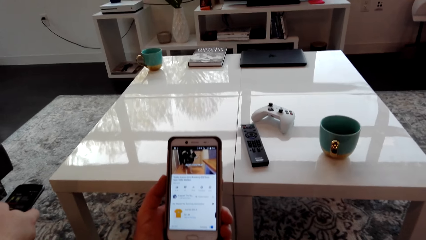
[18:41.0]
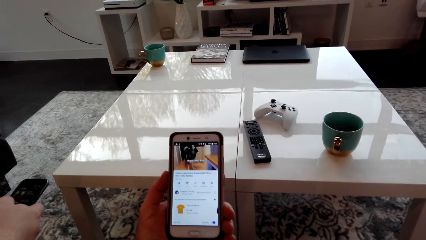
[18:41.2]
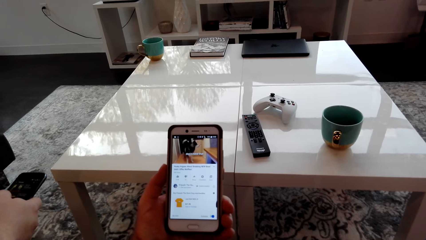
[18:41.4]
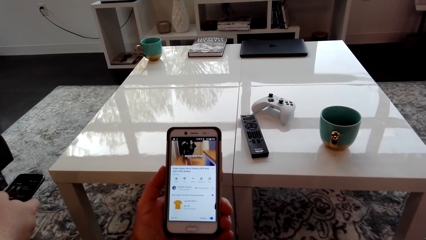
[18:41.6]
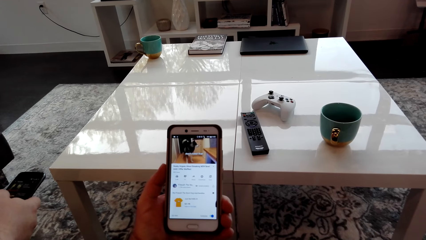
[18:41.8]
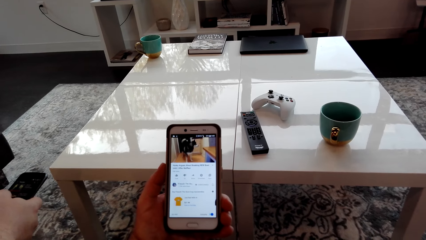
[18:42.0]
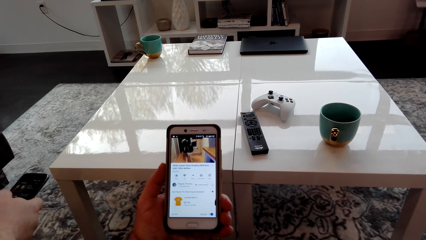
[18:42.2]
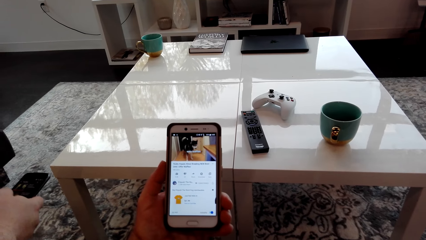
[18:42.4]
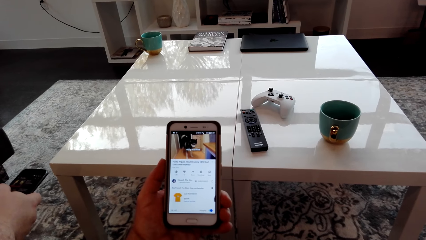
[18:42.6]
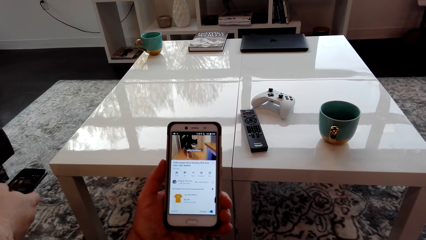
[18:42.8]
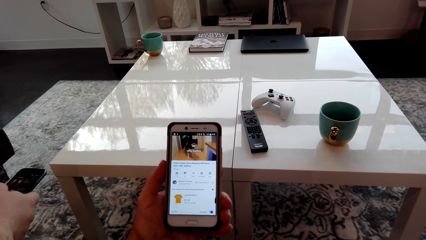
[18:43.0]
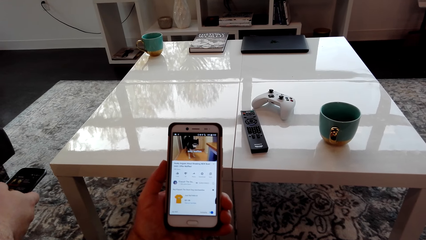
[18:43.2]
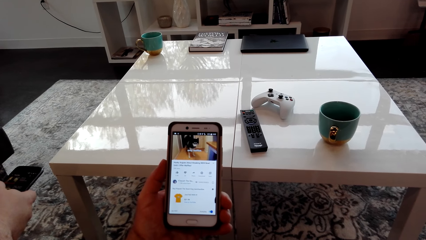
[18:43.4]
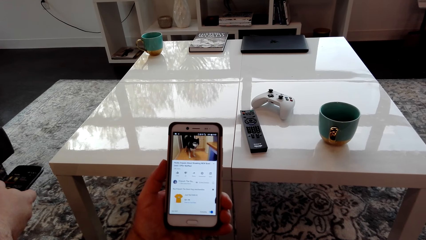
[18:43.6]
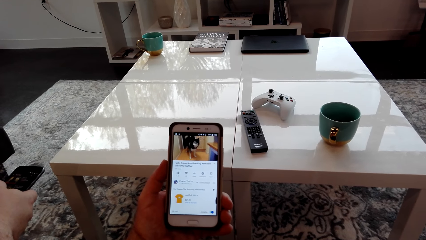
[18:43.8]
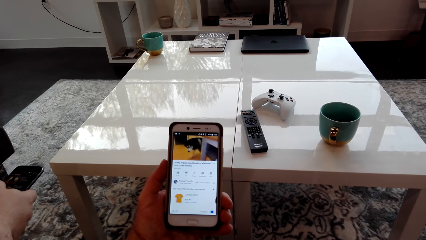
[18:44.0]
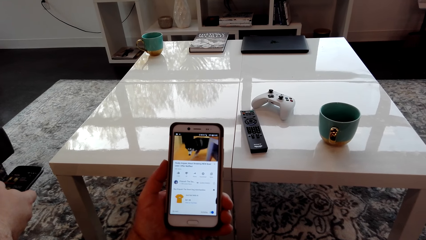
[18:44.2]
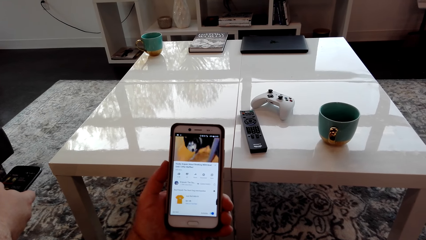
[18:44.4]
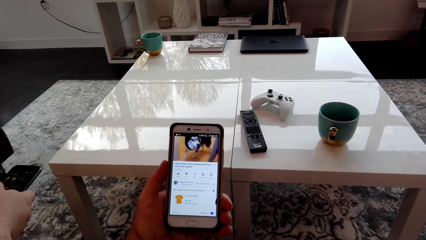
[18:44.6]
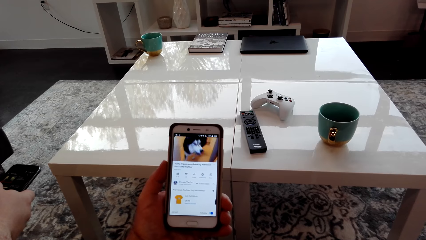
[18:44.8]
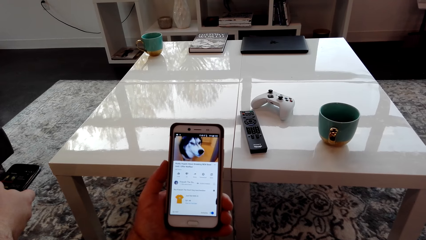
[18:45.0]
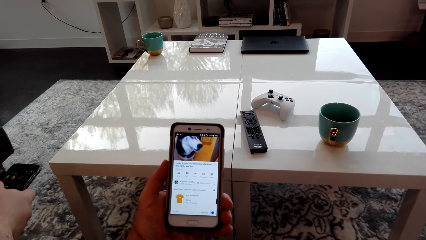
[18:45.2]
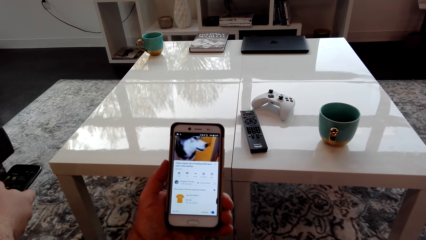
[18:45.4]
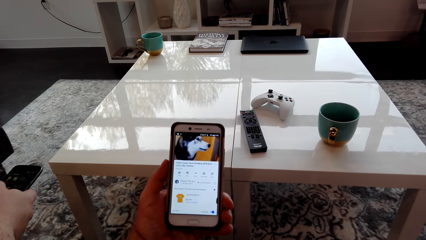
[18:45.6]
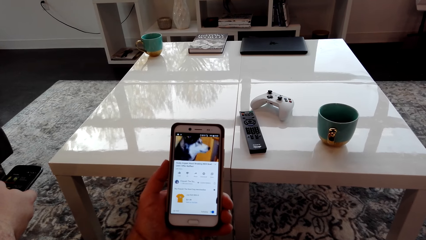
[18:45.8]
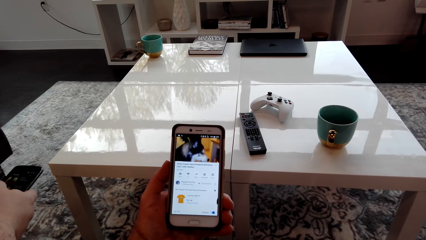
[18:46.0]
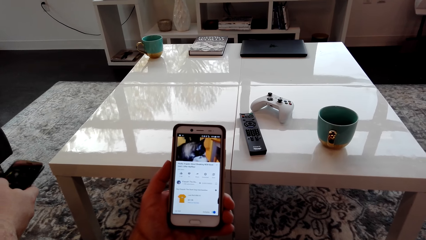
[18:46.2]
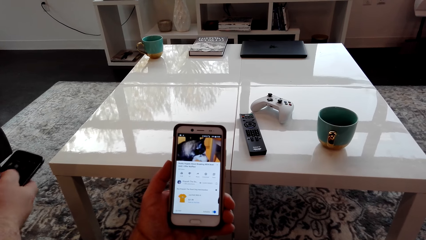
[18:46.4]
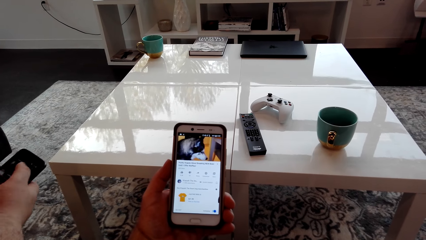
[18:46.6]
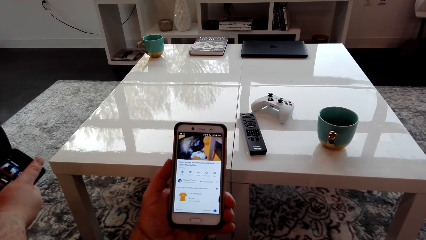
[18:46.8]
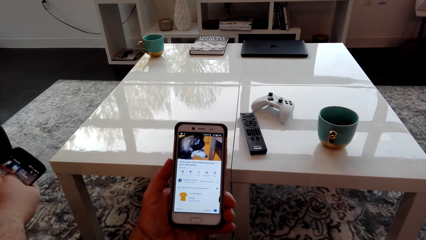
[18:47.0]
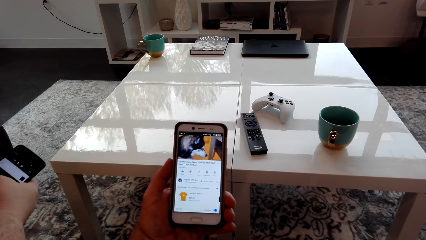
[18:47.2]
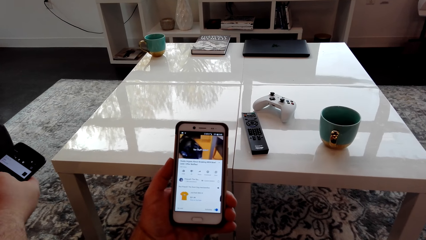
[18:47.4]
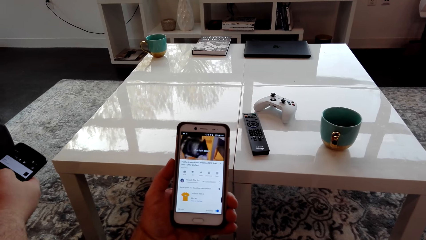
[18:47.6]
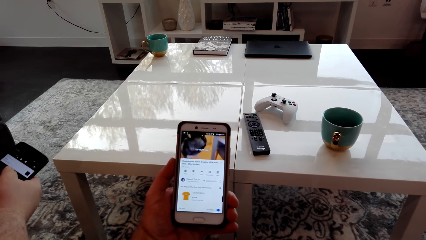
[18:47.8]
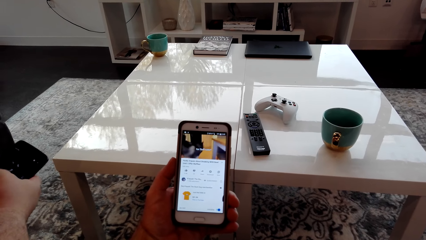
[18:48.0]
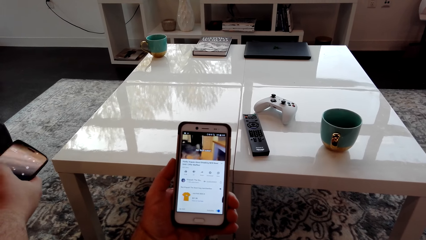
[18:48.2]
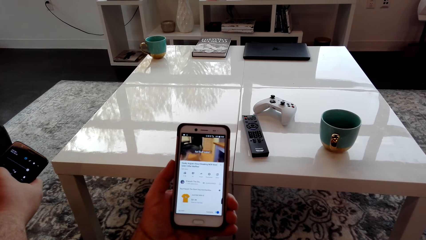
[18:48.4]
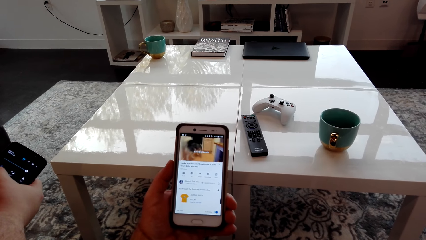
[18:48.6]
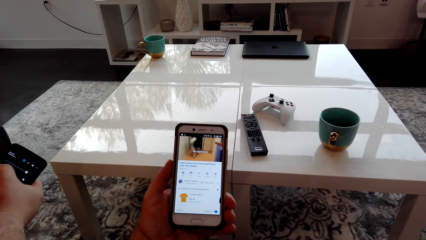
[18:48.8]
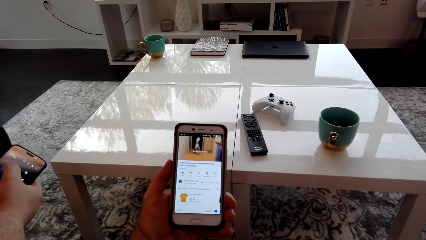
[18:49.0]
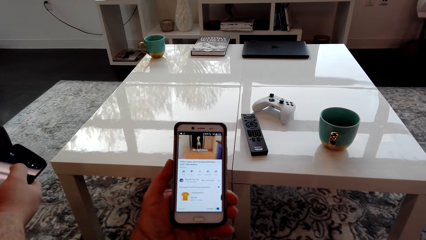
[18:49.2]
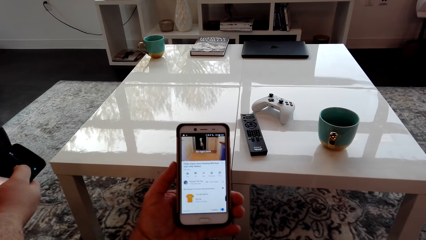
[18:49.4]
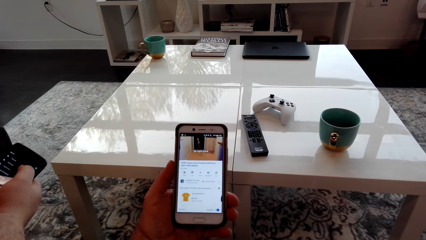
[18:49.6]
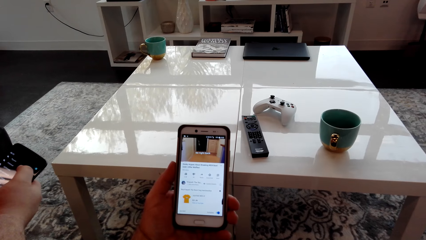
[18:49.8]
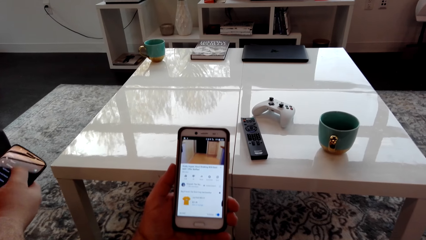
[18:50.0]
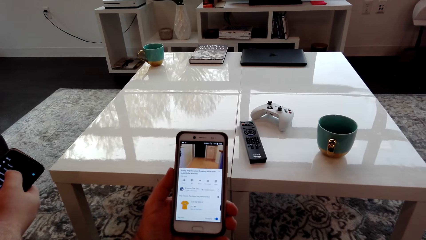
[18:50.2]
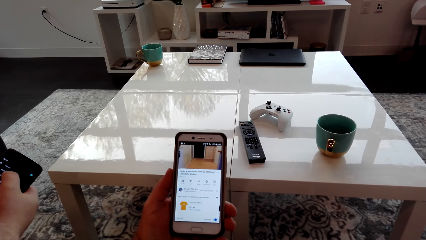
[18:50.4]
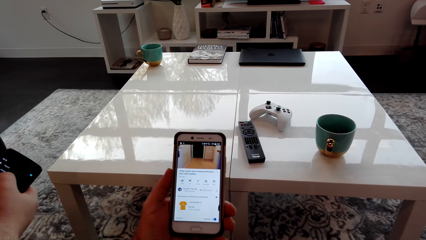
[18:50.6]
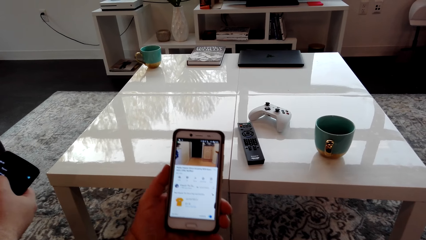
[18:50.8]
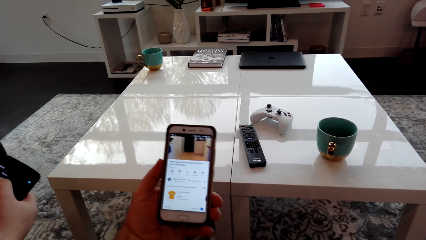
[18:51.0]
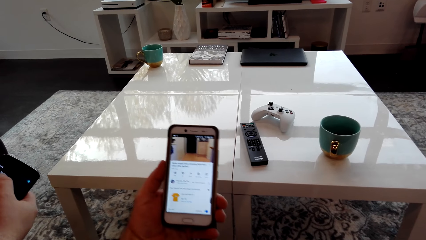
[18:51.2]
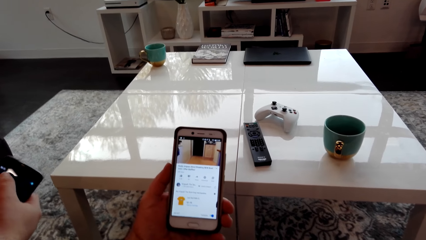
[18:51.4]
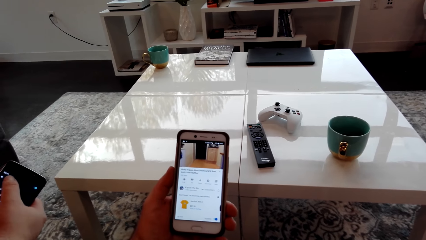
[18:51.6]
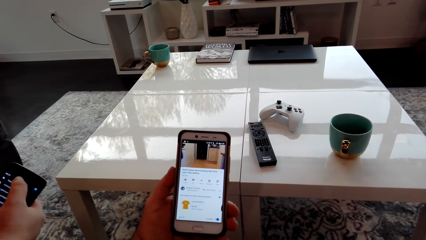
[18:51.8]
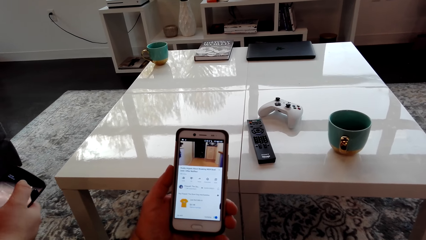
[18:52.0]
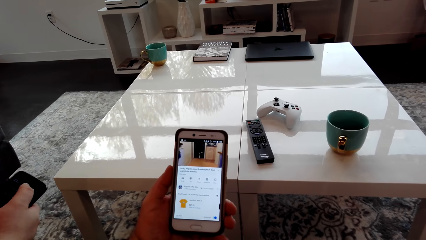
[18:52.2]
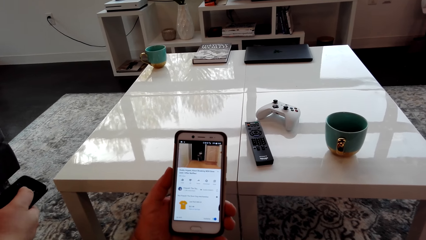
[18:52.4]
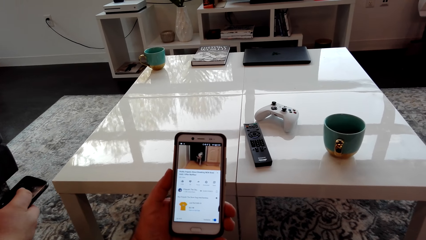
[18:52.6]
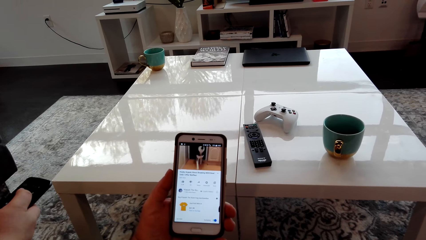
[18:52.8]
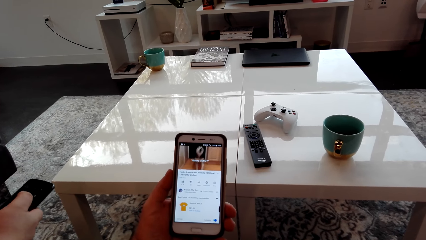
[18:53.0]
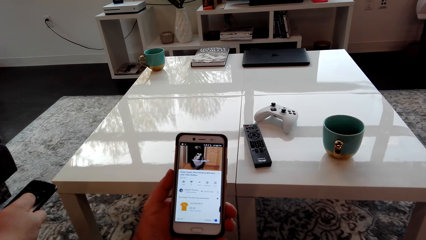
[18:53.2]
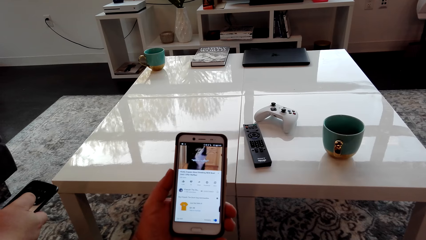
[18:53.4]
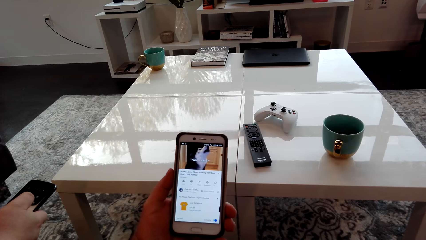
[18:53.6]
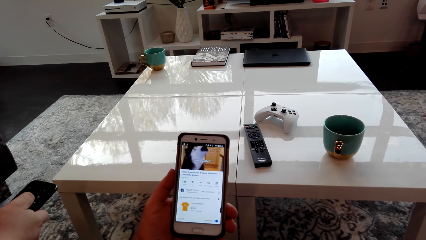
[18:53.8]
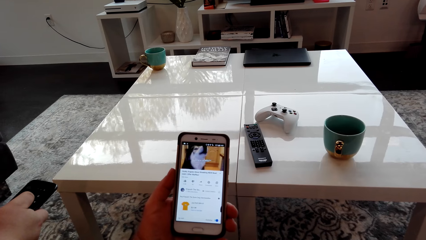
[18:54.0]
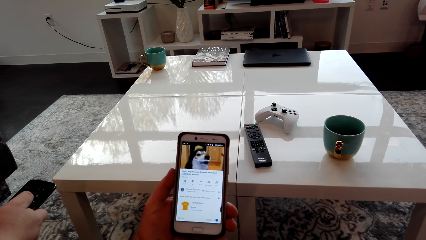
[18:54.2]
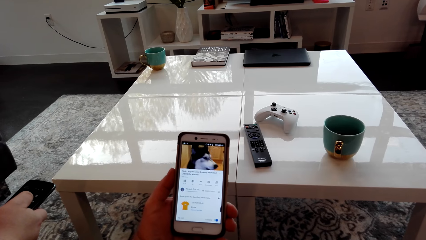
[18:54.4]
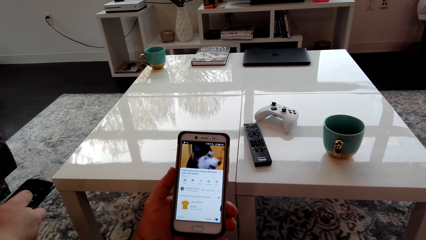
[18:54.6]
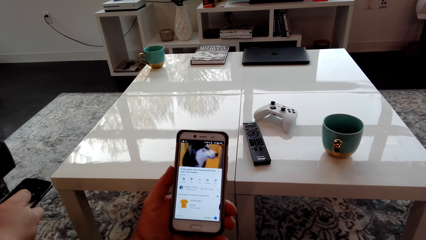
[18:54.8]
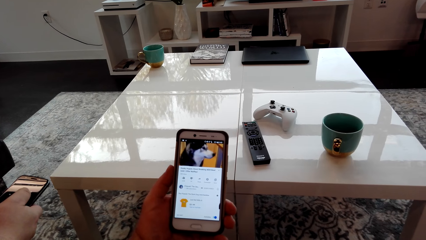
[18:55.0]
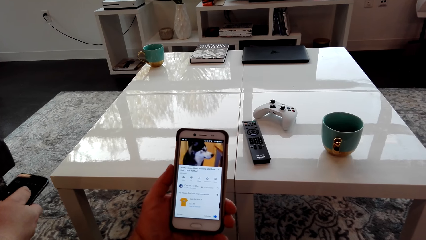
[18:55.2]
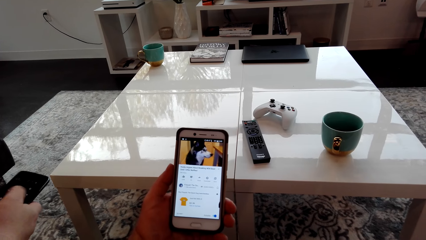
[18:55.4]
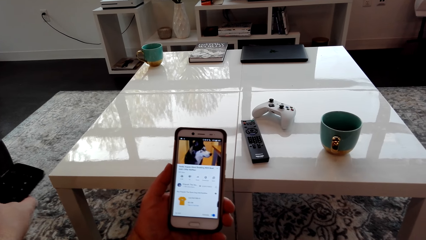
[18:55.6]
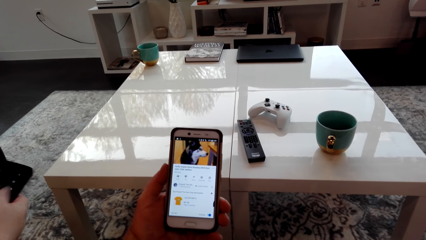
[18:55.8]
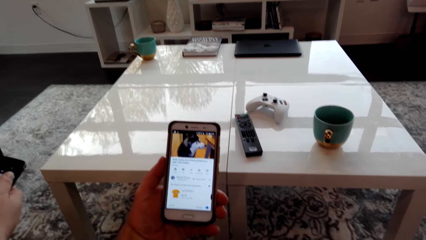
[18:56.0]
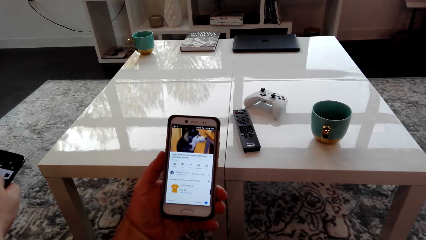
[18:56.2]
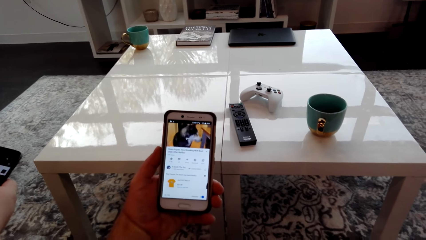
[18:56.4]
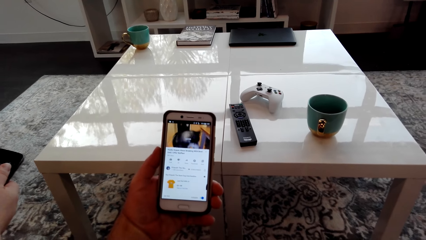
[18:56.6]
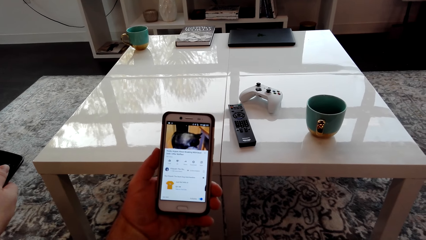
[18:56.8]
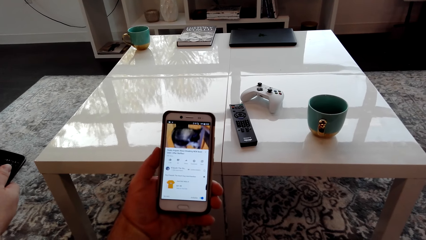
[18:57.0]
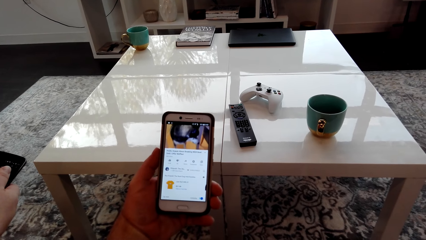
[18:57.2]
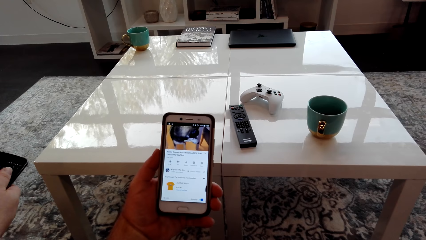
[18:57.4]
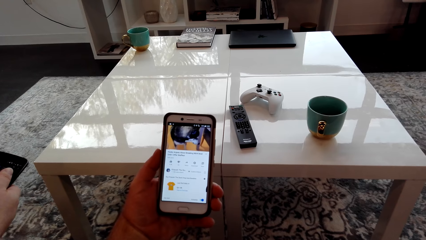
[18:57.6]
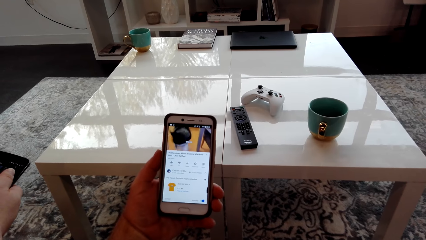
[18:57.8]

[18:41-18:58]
A man operates the phone.
